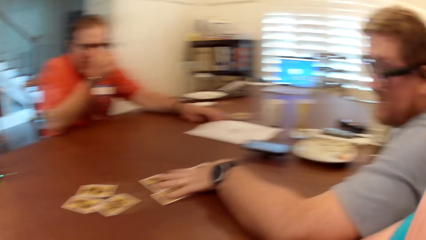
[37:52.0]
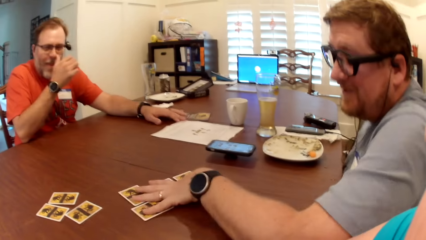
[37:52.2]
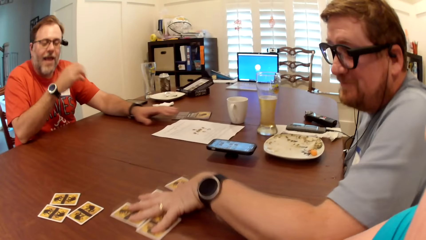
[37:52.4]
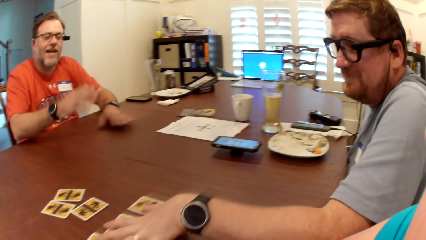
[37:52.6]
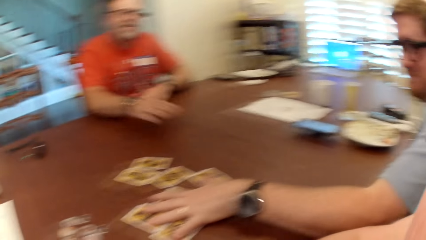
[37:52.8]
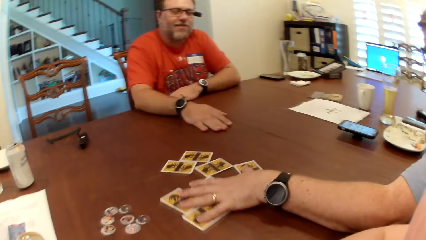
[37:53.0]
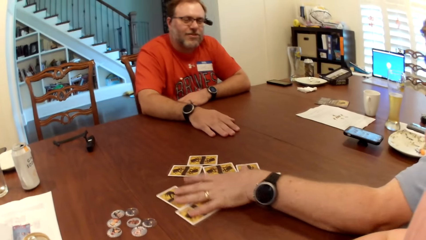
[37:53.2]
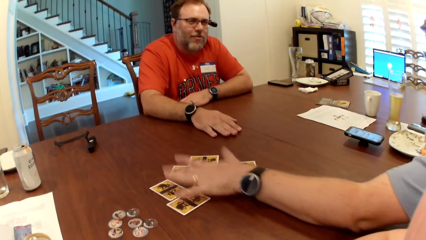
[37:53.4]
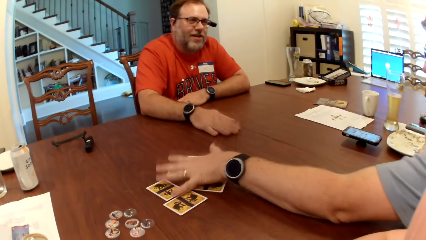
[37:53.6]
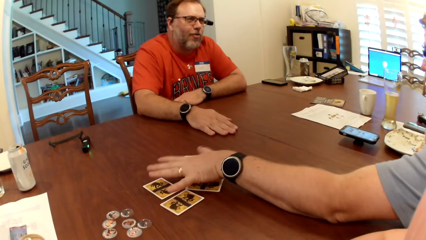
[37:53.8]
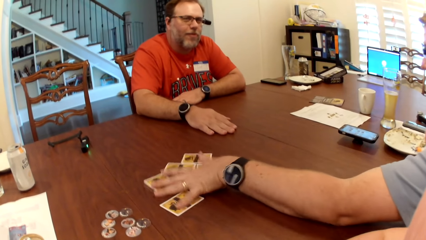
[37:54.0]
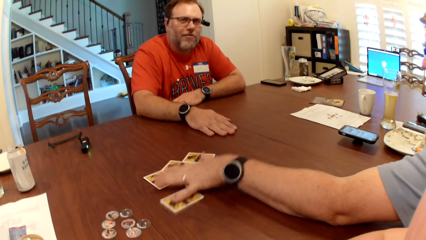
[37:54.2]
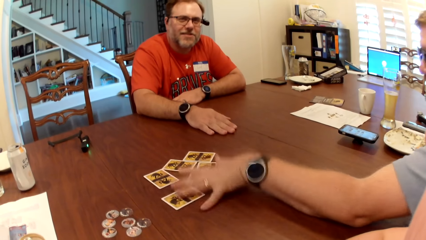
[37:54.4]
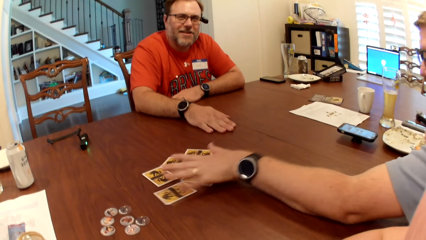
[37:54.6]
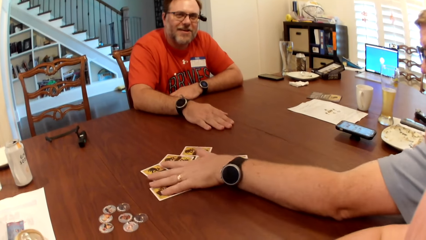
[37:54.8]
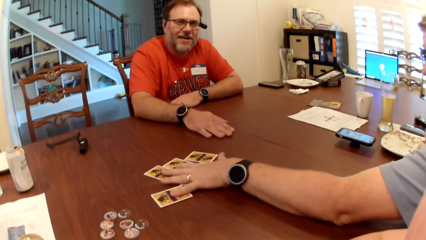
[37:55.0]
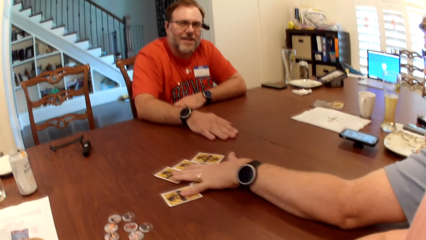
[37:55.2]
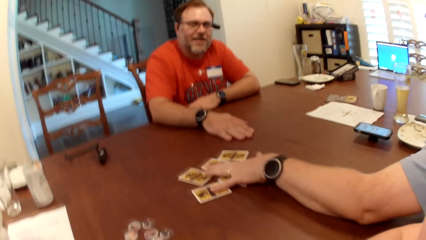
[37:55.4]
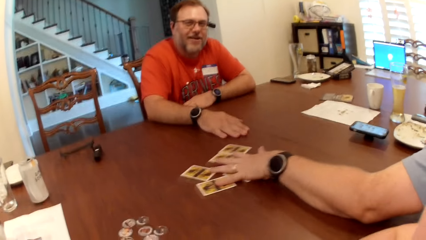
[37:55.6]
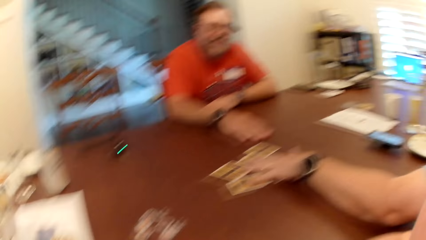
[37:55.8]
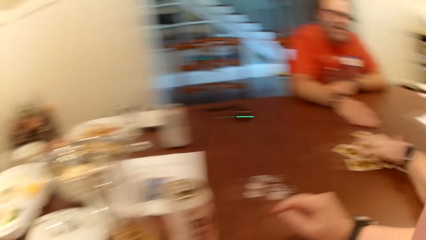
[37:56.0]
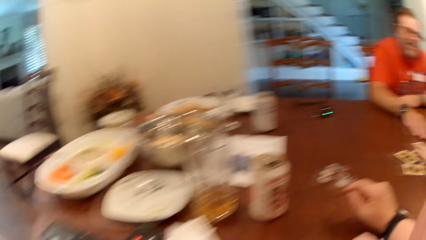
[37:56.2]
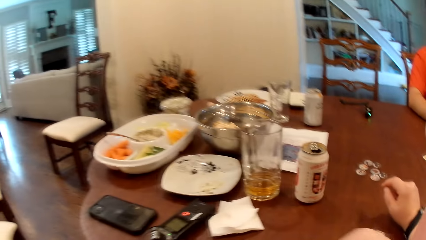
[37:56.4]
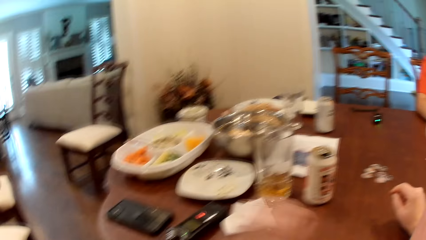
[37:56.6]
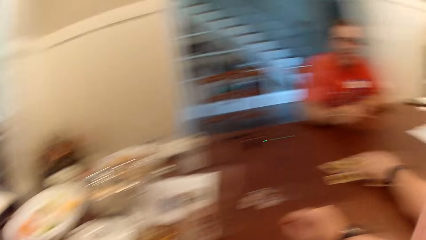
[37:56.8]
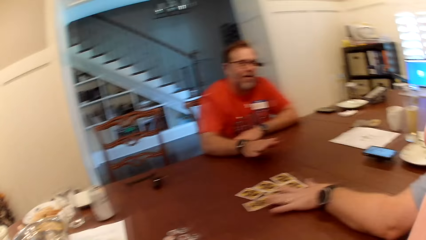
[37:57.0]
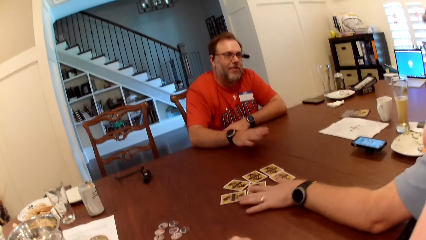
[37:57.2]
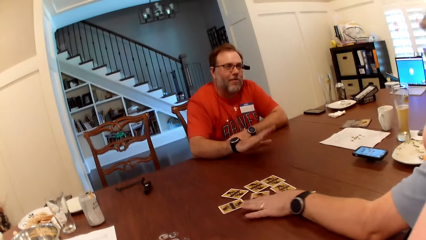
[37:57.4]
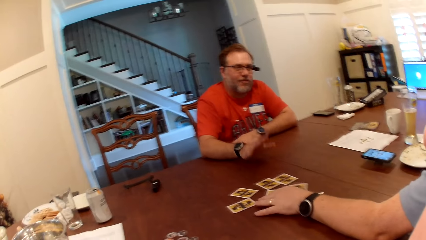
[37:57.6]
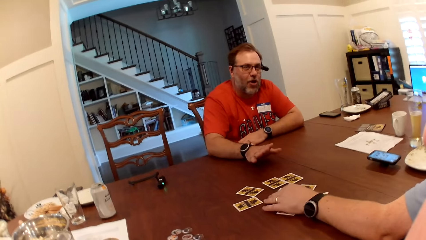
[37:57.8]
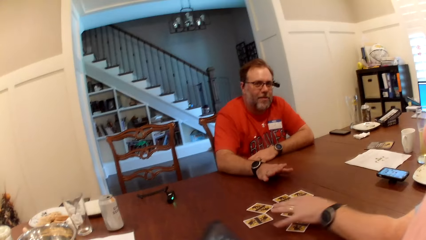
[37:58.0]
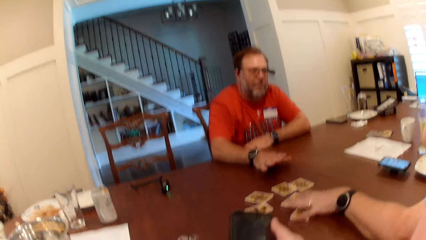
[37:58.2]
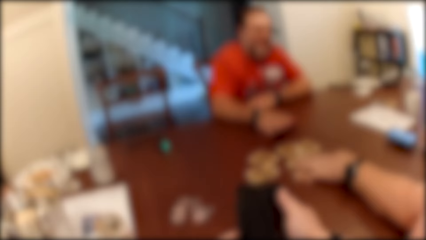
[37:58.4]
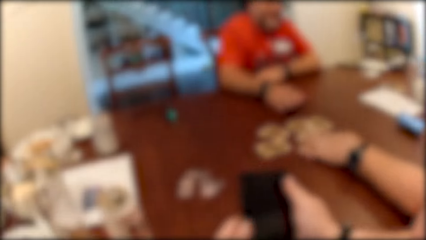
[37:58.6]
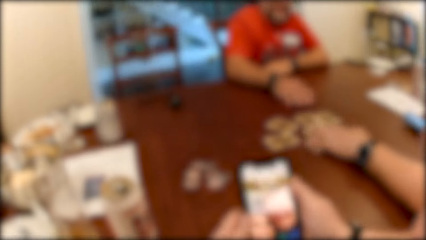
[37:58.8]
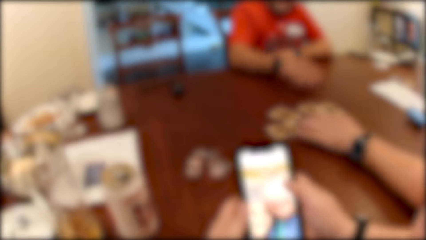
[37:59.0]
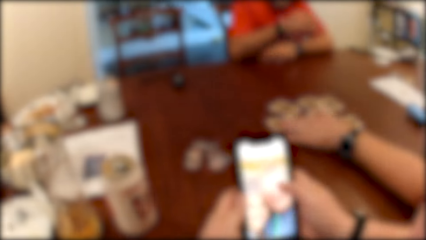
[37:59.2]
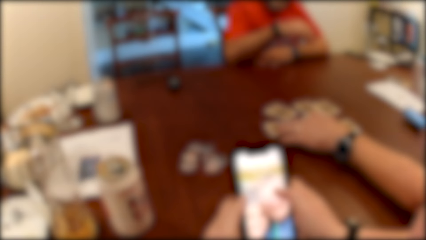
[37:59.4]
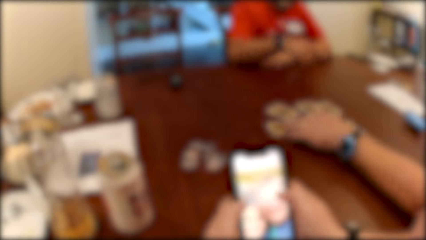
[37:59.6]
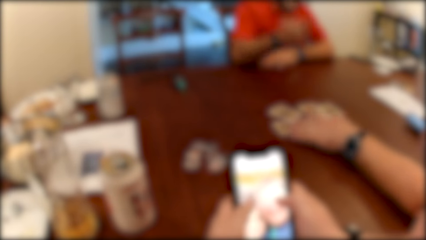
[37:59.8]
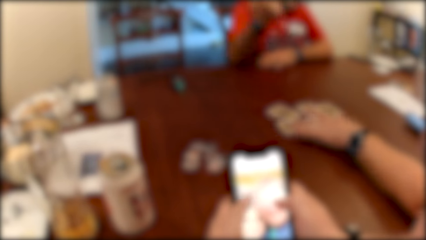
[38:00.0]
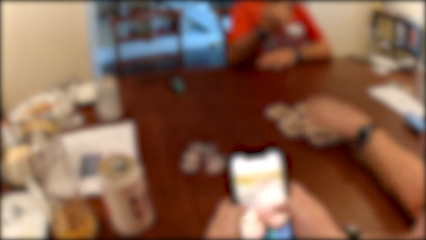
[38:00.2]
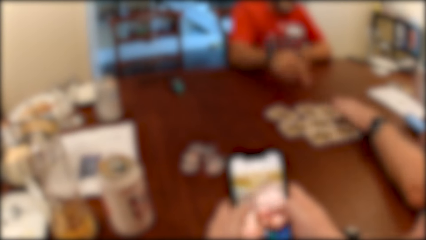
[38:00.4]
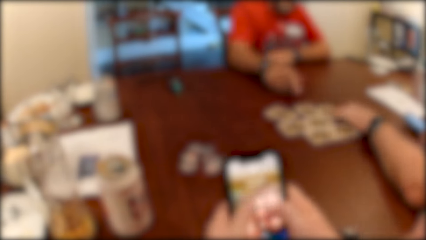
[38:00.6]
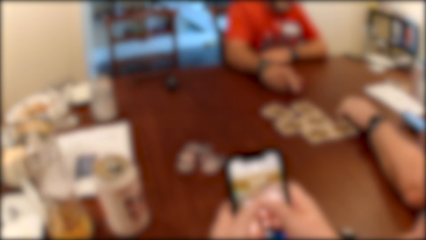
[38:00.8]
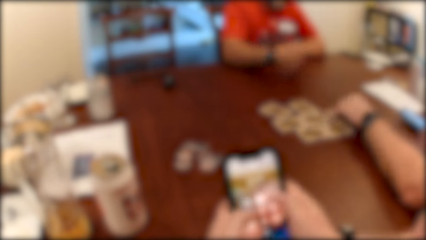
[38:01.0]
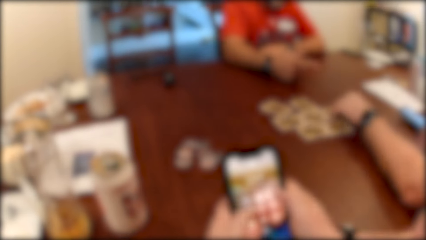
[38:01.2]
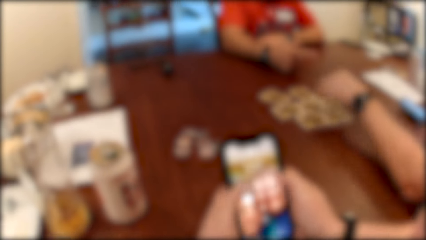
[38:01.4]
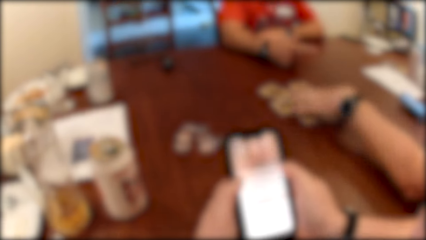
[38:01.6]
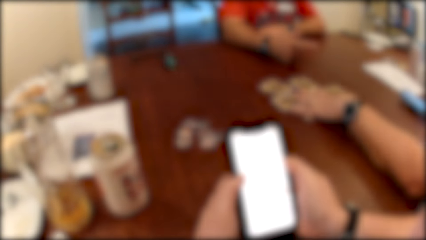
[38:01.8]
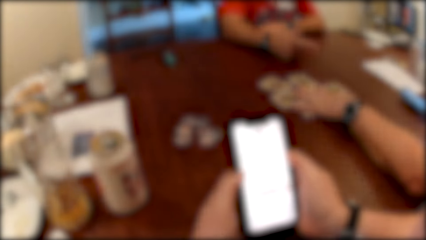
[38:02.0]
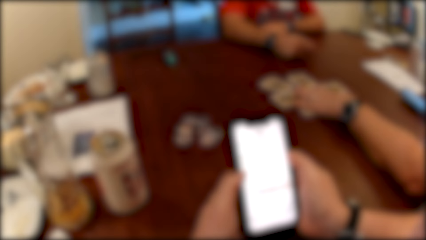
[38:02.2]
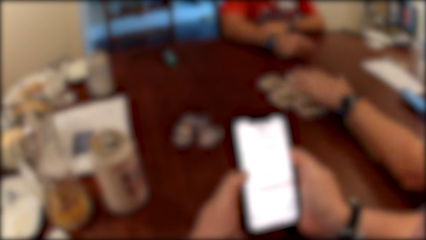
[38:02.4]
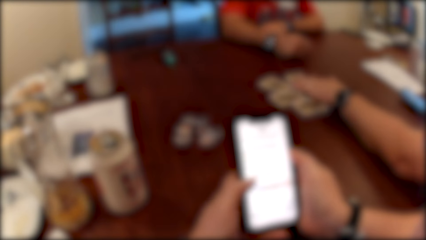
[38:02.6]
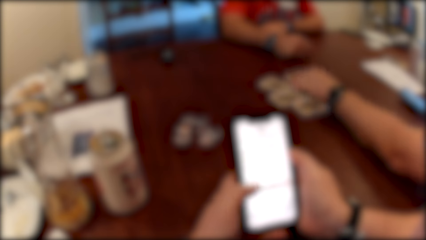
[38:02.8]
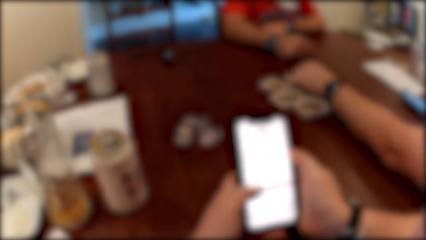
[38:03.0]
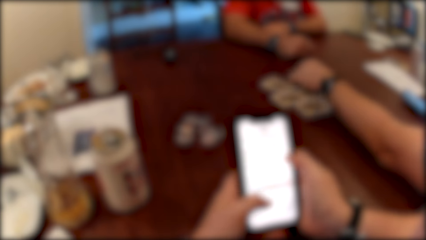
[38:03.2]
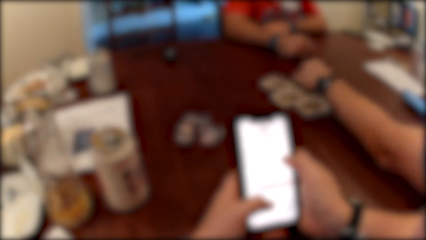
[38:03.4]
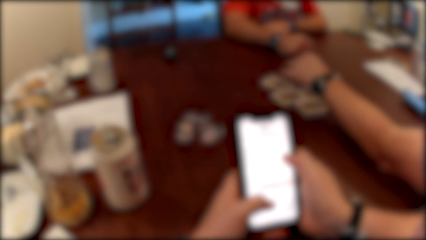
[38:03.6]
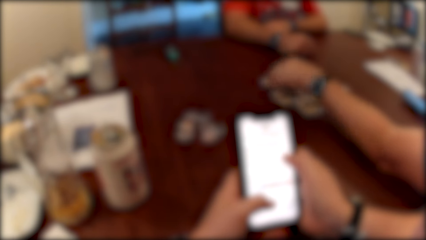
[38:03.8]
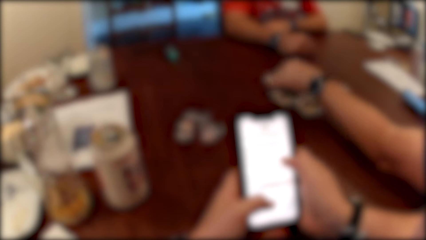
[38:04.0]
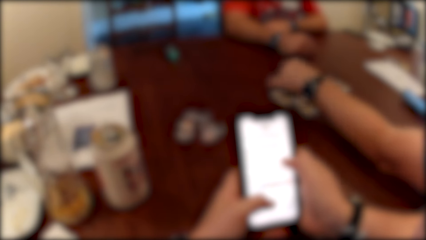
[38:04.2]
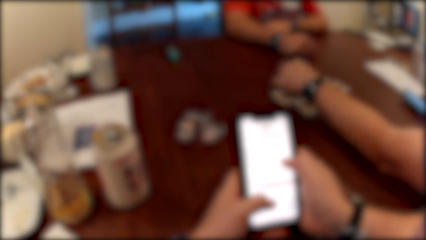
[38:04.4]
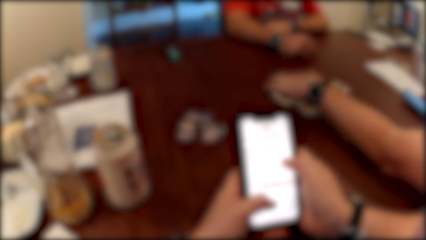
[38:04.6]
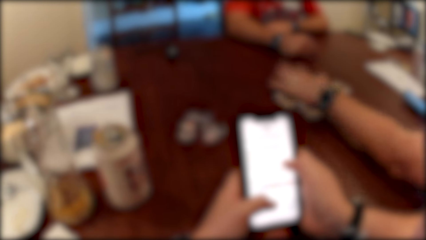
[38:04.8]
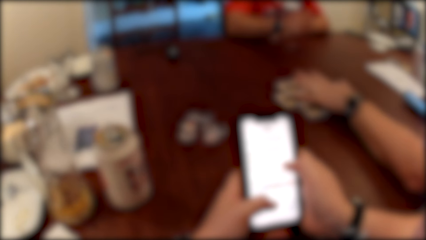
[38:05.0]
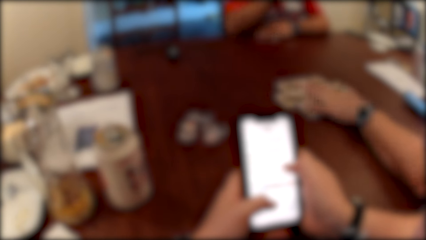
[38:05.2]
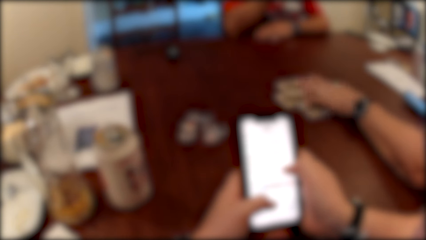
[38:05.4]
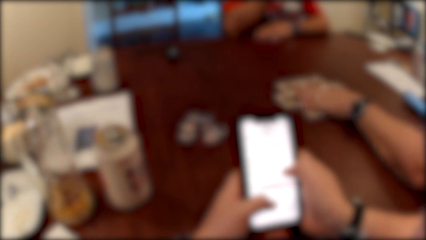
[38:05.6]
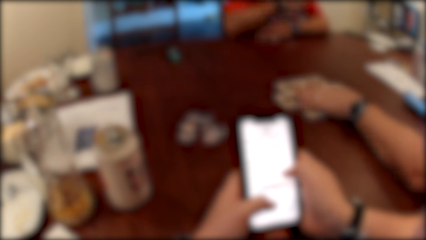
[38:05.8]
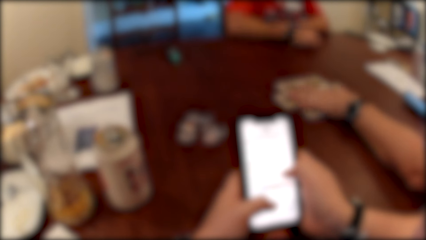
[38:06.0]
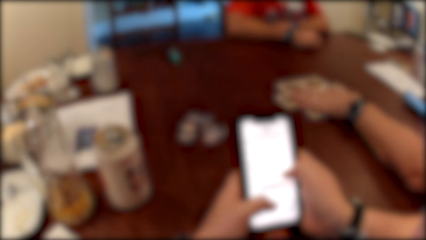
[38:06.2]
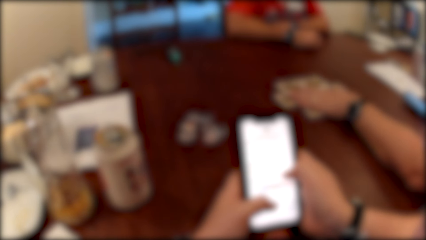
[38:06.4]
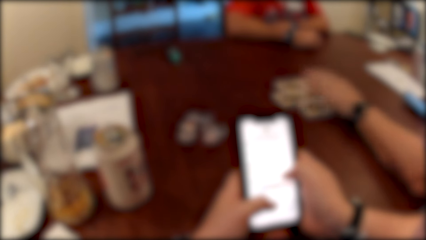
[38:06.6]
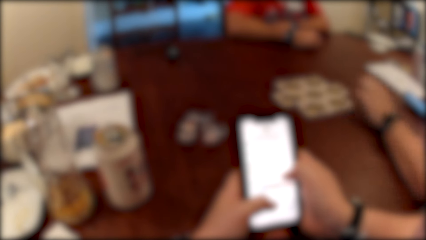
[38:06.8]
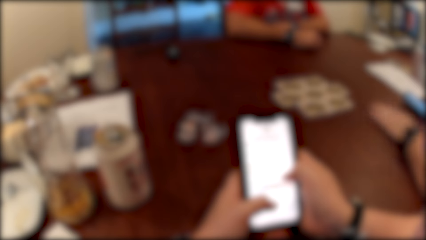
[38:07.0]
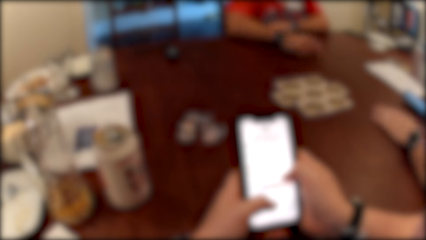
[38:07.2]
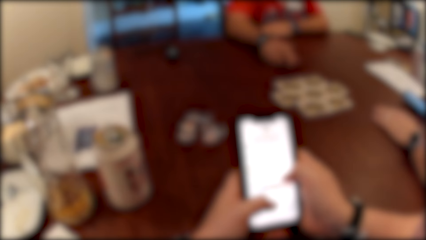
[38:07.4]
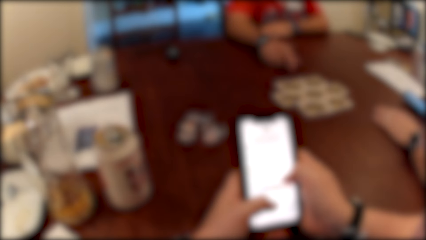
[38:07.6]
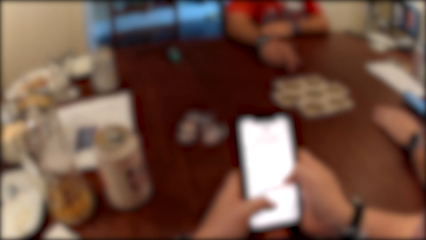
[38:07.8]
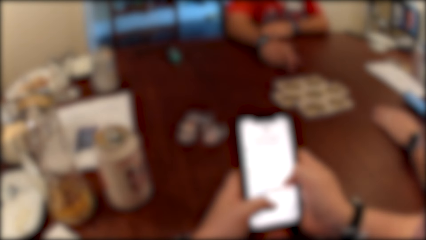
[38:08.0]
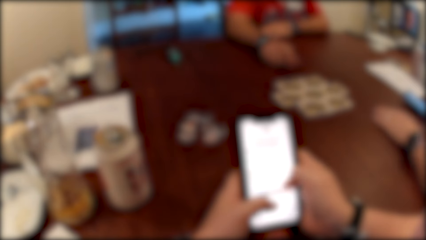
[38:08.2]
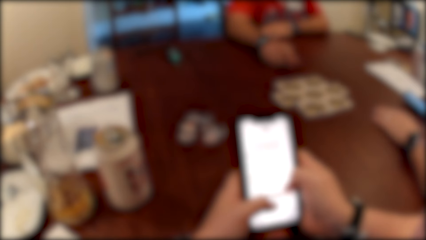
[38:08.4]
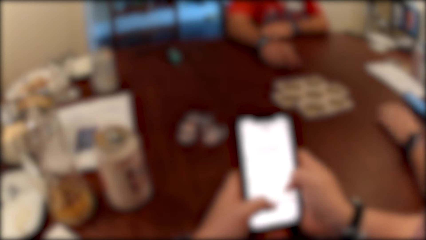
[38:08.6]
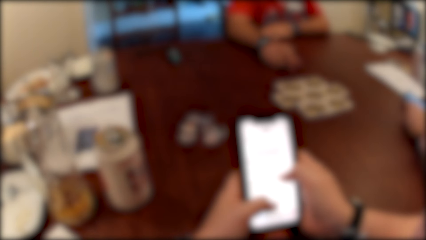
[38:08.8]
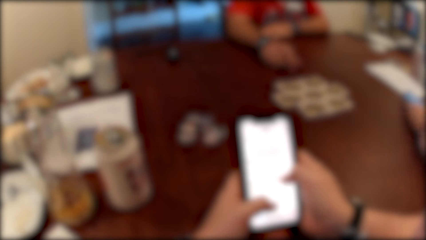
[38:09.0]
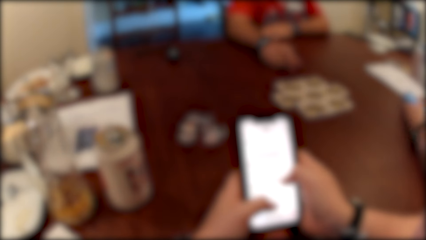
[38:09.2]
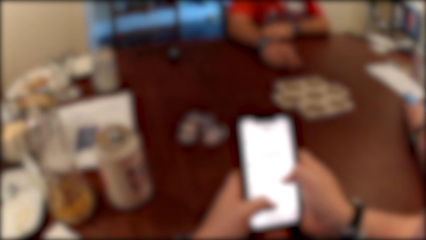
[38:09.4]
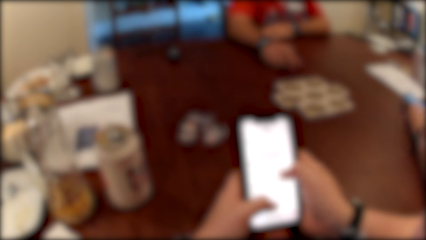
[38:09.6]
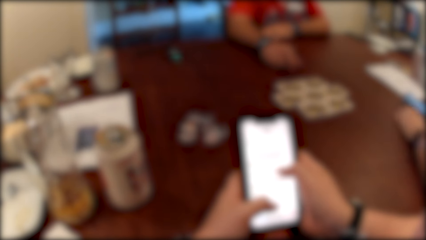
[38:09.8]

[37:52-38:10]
The camera wearer removes her left hand from the table. She picks up the phone. She holds the phone with both hands. She operates the phone with both hands. The man converses with another man.
